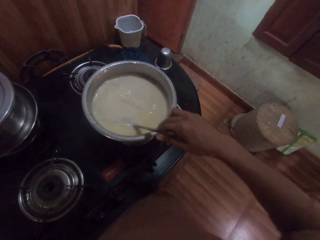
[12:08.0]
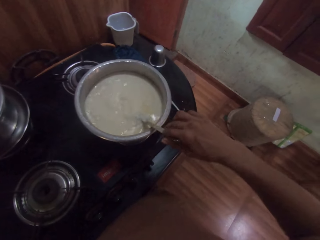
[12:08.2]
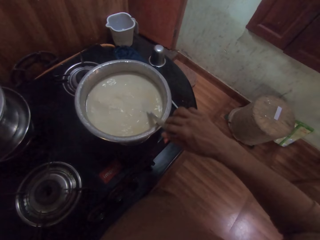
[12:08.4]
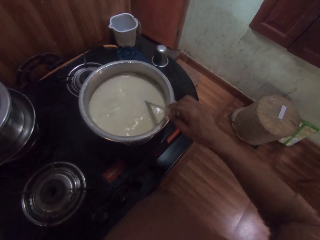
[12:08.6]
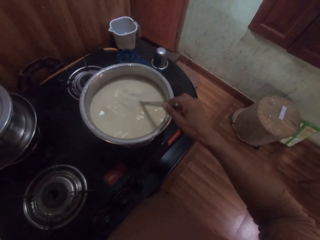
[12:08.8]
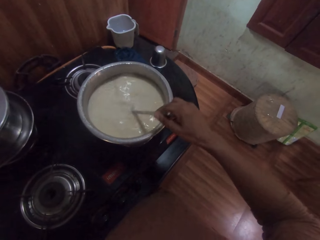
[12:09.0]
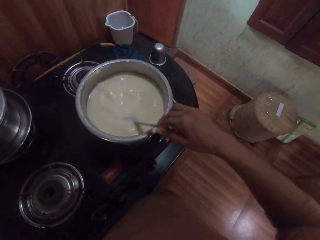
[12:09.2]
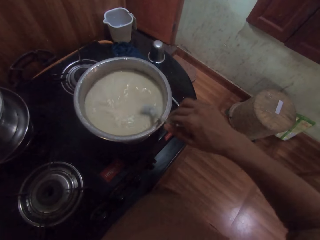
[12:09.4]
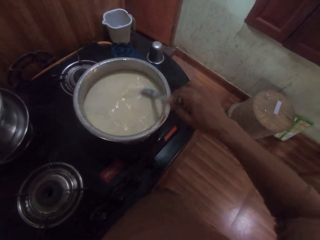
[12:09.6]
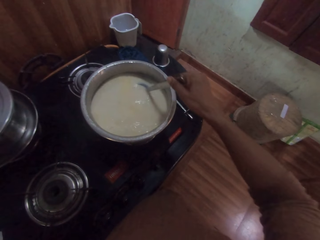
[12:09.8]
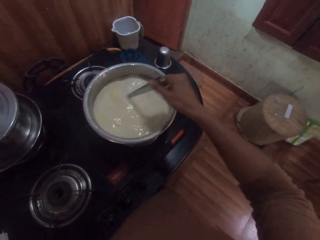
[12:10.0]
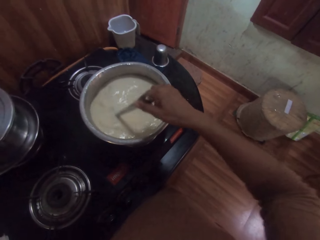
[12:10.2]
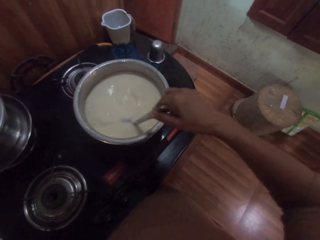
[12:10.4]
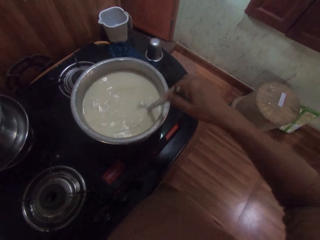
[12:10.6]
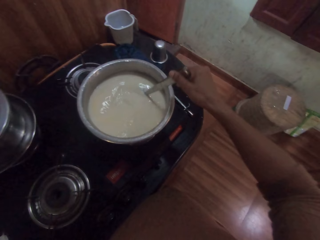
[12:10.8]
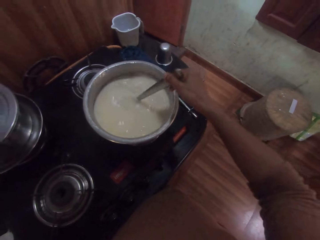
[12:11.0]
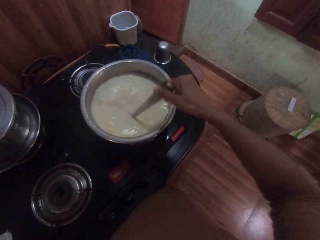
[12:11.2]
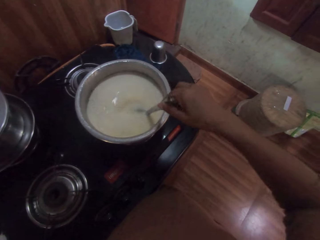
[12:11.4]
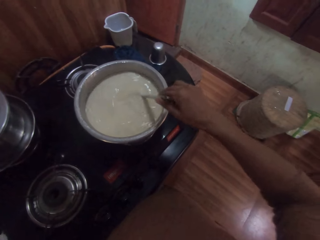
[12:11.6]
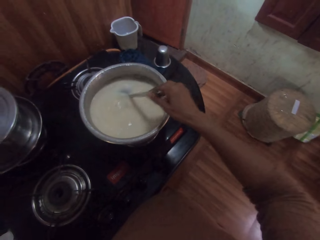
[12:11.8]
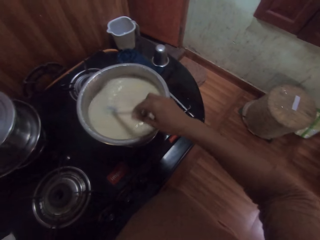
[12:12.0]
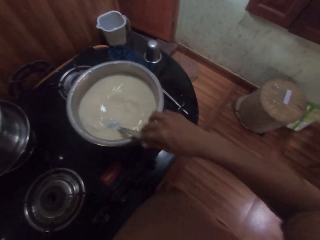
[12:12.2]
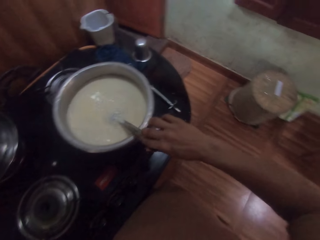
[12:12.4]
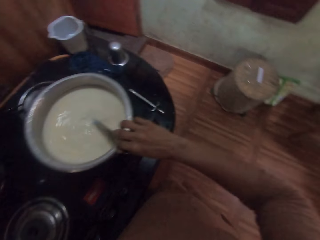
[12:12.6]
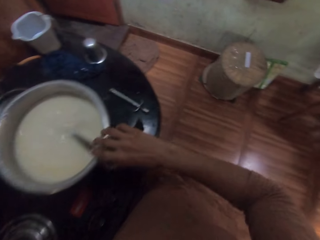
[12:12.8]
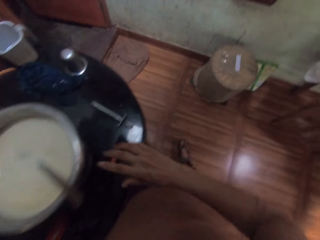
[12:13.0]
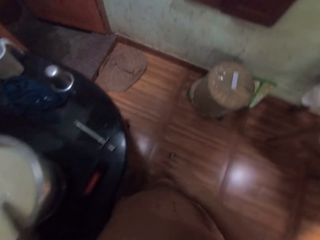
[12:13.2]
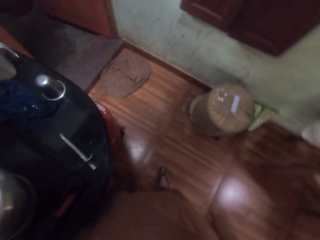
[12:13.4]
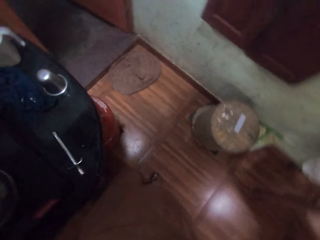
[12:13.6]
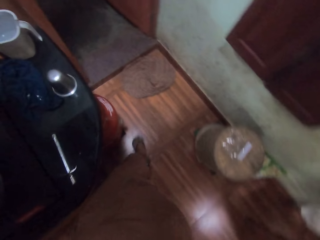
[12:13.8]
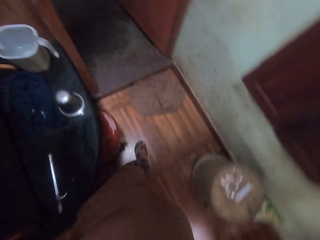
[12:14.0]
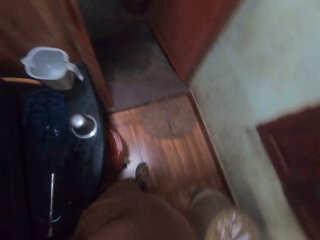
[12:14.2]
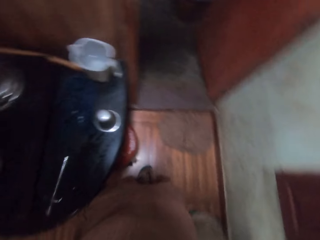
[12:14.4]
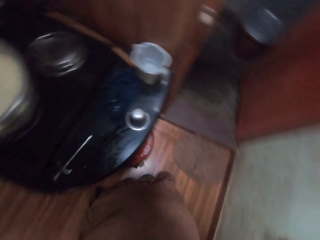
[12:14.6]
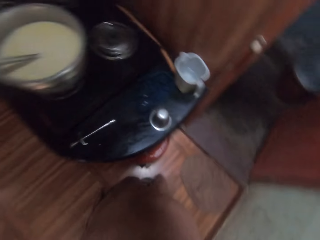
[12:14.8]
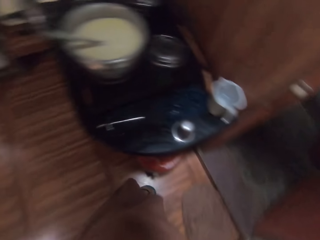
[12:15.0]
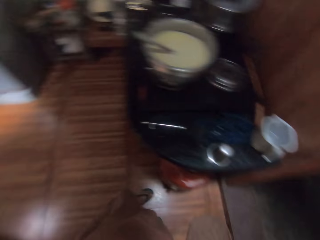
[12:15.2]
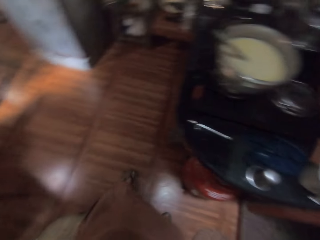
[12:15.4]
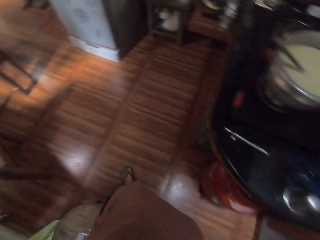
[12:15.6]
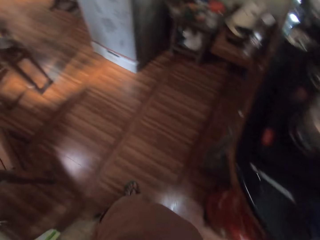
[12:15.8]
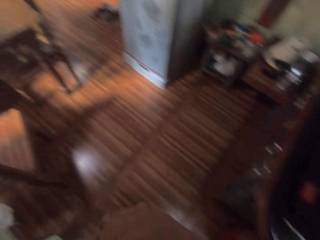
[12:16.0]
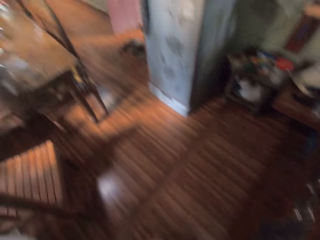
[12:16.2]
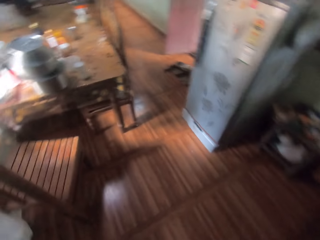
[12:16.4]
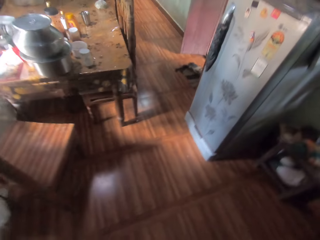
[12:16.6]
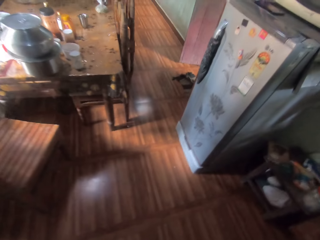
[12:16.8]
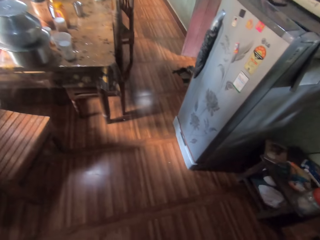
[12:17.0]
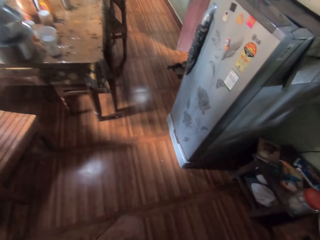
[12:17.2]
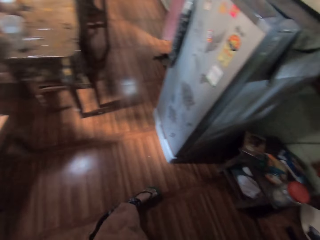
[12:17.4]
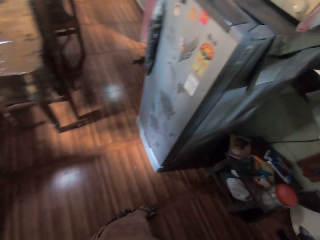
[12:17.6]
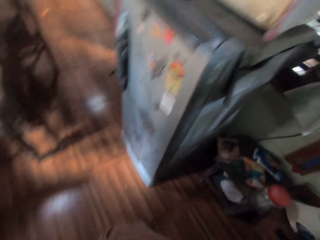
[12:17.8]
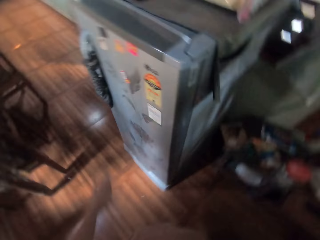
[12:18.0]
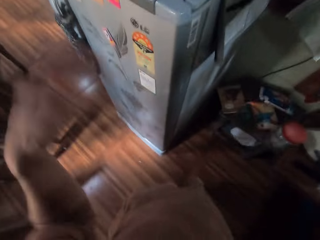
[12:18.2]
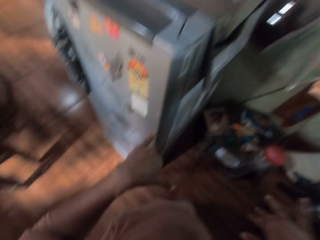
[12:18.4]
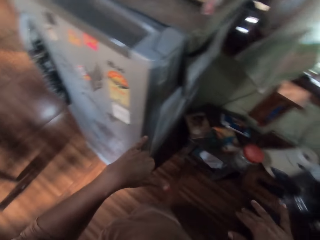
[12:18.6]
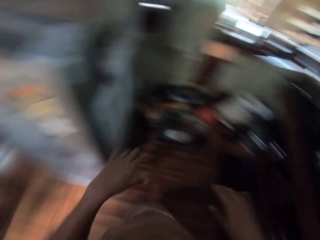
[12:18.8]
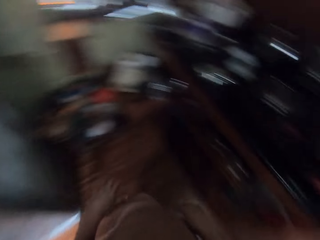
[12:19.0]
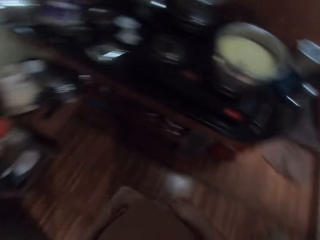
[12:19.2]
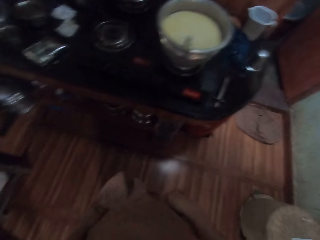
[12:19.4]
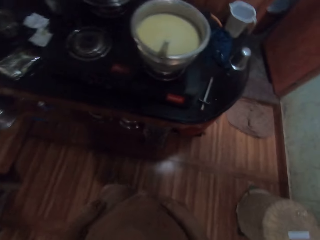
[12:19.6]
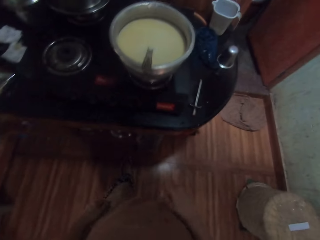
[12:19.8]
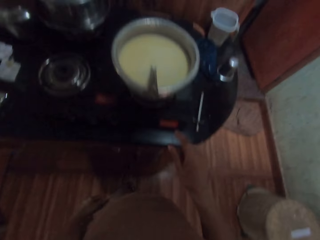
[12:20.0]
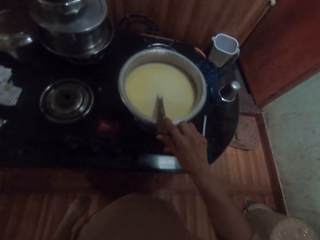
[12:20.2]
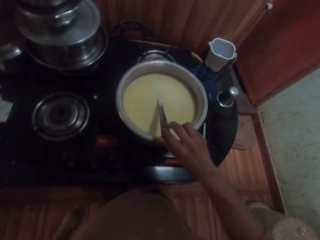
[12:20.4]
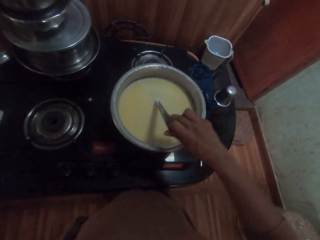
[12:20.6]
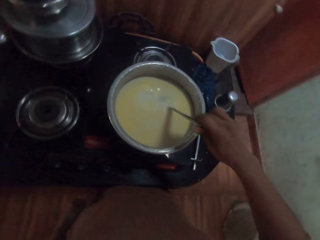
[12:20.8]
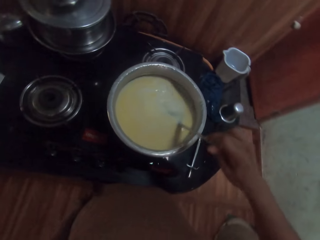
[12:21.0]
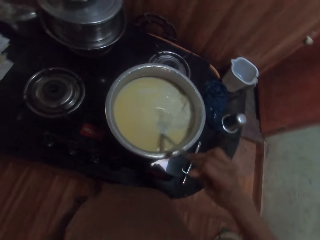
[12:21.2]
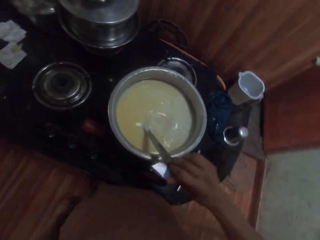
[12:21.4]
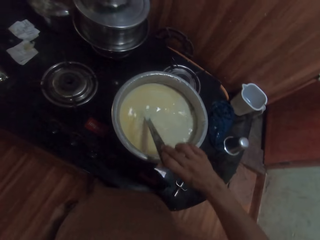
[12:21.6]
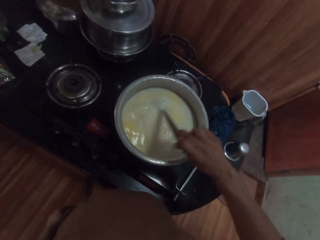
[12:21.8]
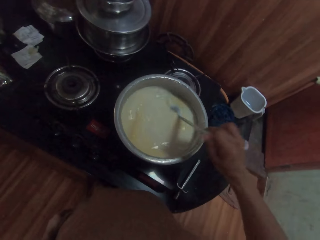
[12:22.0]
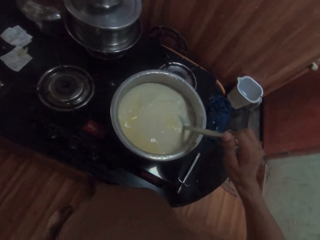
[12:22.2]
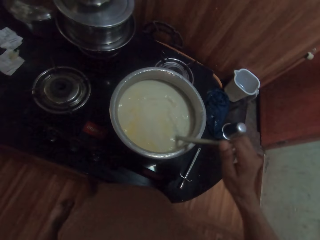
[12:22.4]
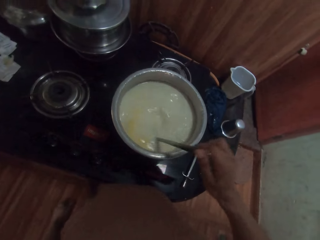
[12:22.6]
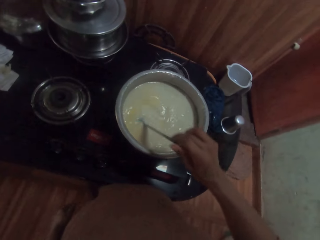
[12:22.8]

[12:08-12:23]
The camera wearer drops the spoon in her right hand in the bowl. She walks, lifts her hands and drops her hands. She holds the spoon with her right hand. She stirs tea in the bowl with the spoon in her right hand.

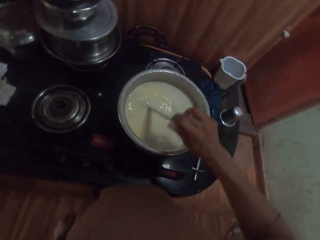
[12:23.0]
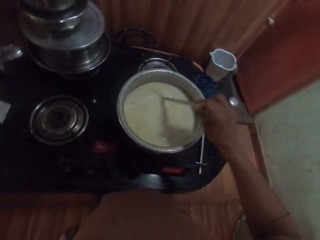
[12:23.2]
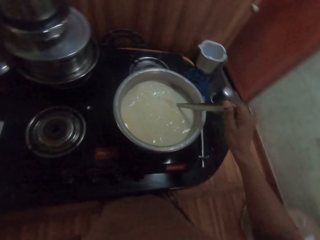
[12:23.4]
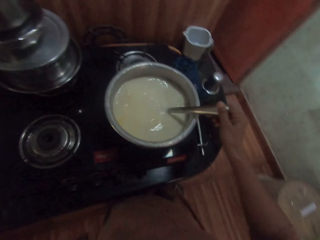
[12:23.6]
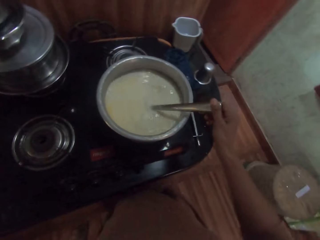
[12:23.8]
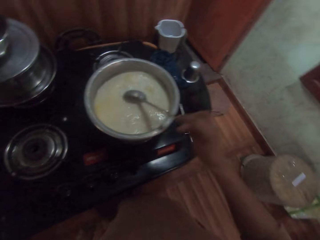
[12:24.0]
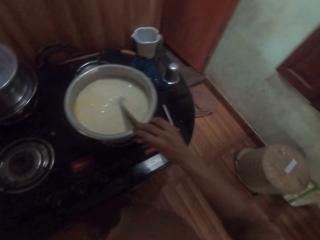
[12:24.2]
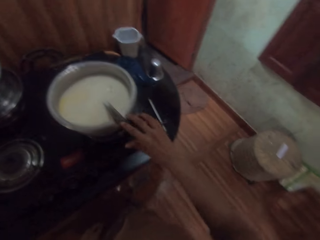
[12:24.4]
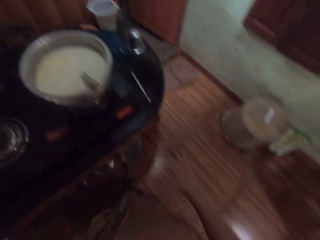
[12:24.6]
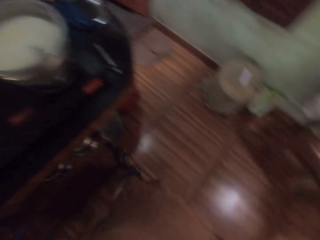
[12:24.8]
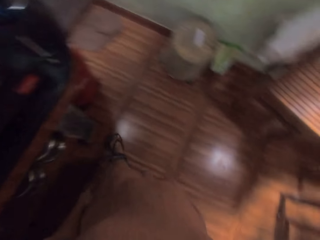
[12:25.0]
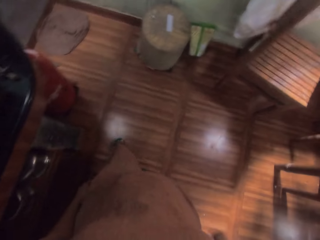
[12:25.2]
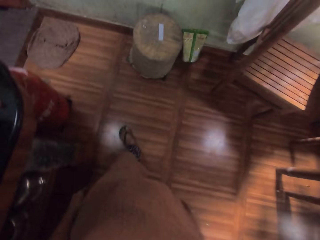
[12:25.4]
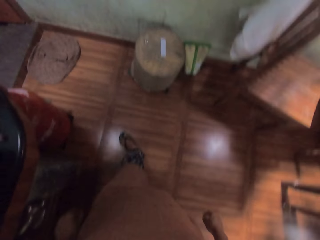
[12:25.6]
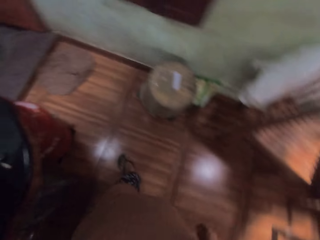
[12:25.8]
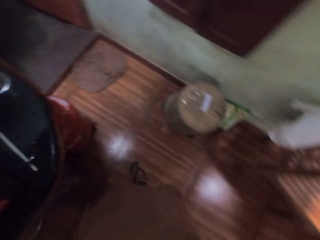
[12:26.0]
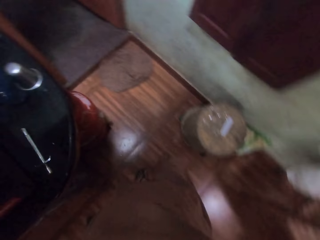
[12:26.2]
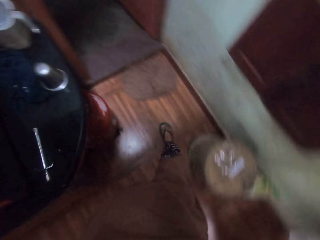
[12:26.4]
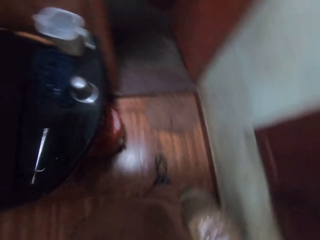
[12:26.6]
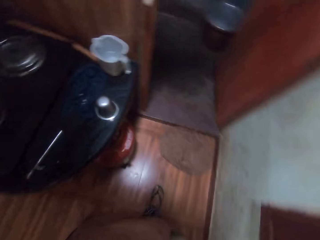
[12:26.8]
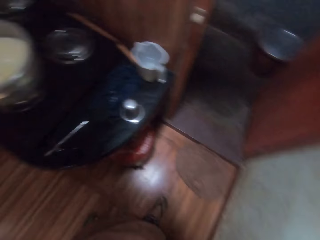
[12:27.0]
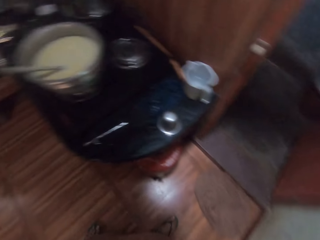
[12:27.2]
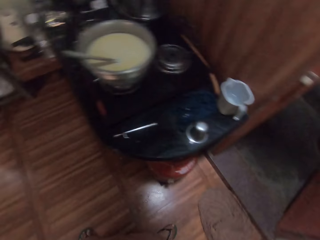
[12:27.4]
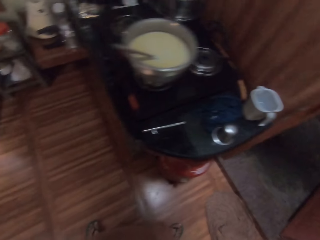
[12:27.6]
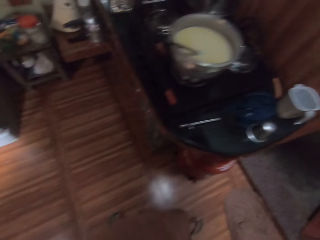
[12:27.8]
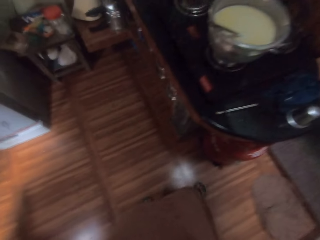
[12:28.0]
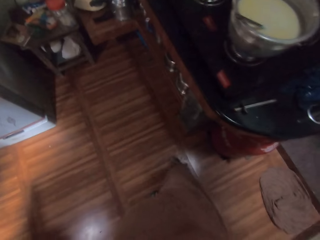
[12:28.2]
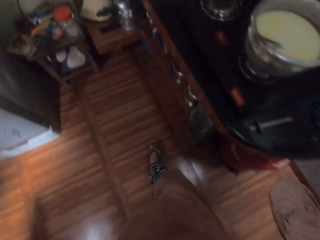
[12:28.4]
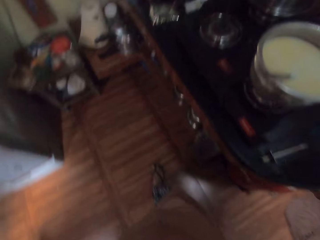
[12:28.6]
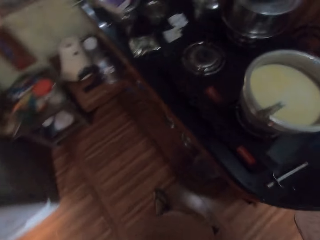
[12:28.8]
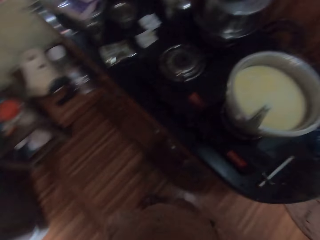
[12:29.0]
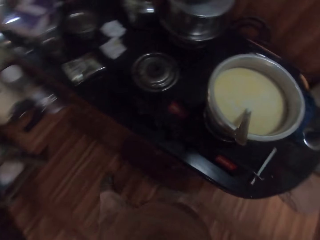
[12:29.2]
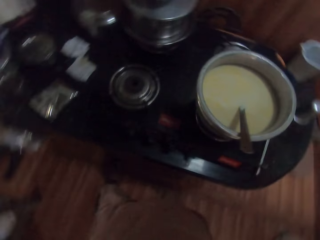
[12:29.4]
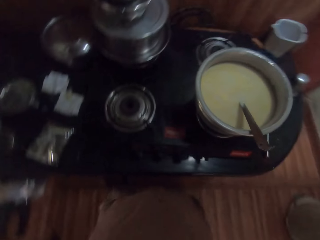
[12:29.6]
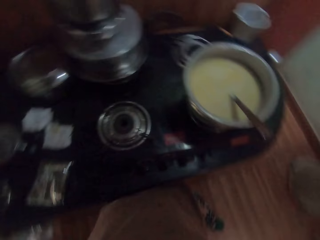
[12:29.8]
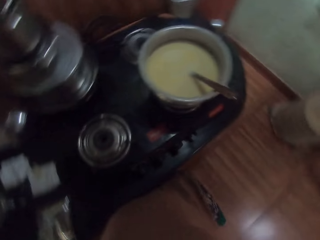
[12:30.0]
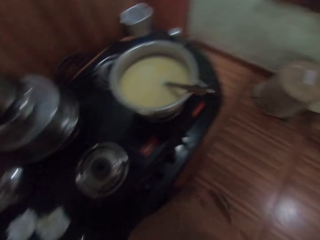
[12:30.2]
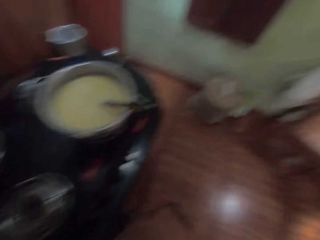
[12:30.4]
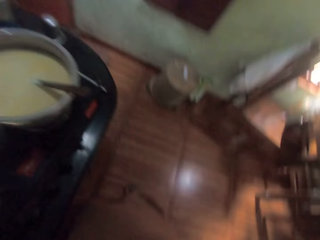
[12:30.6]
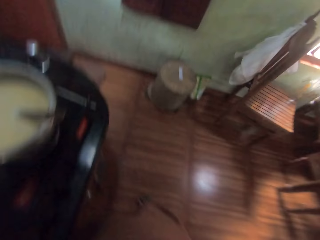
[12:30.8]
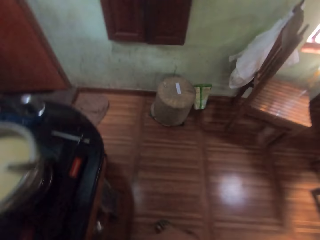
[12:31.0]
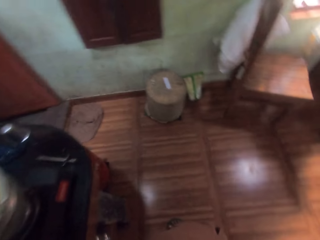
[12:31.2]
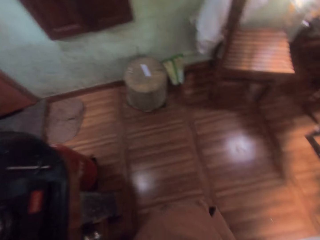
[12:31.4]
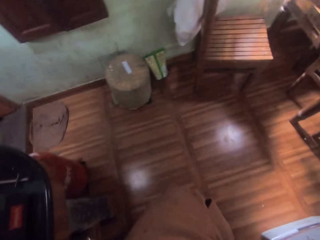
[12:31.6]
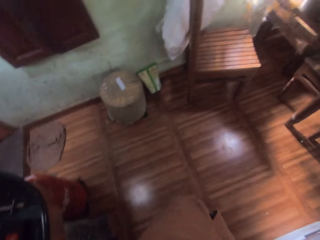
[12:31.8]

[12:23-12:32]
The camera wearer drops the spoon in her right hand in the bowl. She walks.
